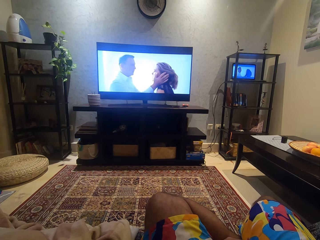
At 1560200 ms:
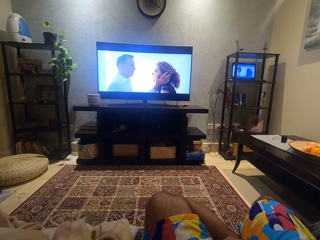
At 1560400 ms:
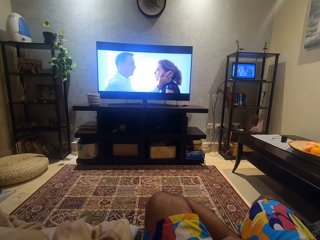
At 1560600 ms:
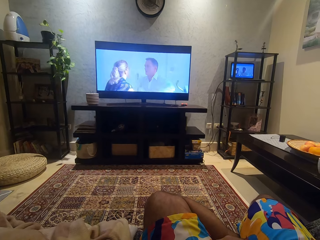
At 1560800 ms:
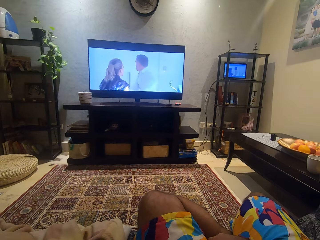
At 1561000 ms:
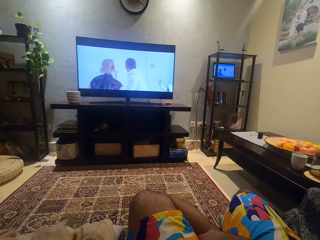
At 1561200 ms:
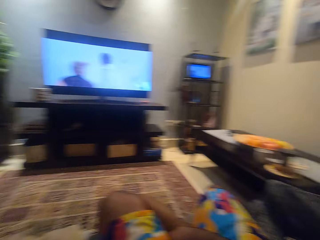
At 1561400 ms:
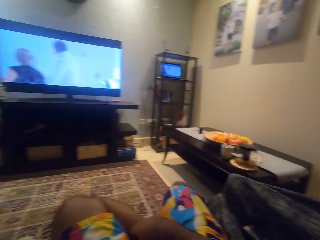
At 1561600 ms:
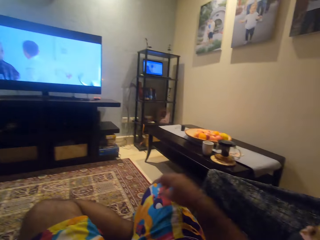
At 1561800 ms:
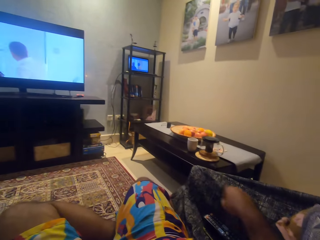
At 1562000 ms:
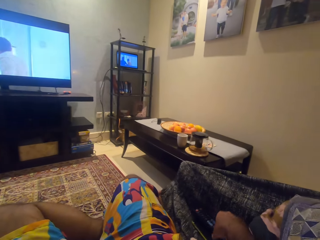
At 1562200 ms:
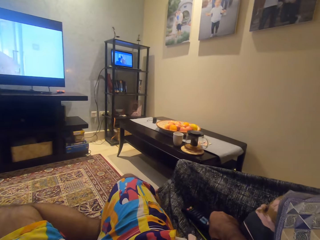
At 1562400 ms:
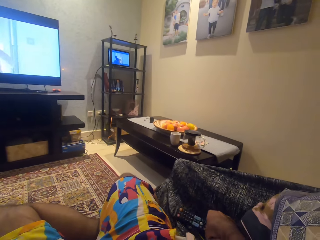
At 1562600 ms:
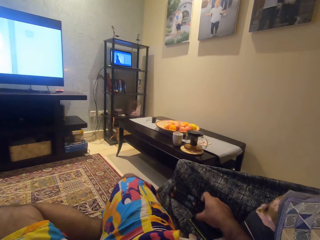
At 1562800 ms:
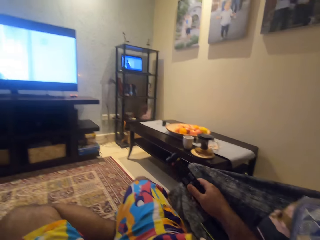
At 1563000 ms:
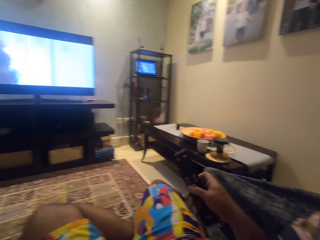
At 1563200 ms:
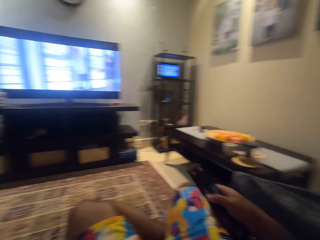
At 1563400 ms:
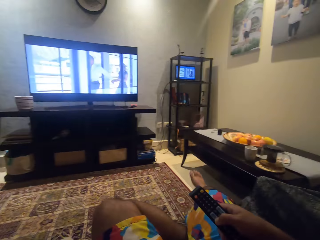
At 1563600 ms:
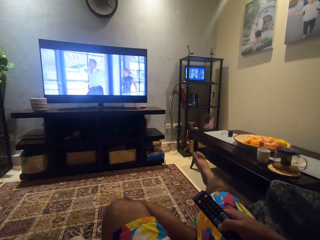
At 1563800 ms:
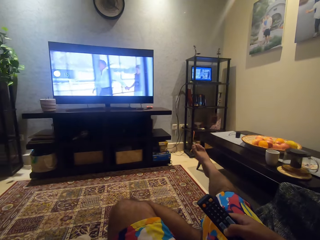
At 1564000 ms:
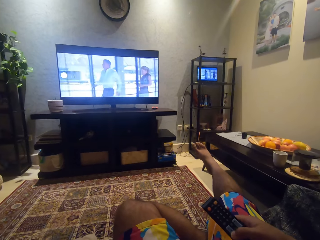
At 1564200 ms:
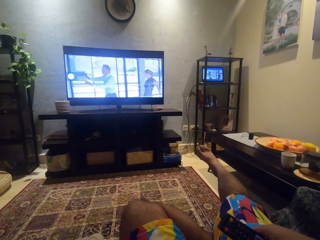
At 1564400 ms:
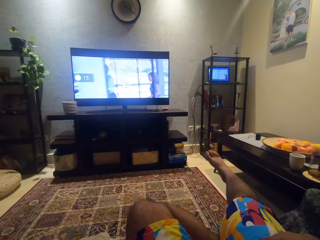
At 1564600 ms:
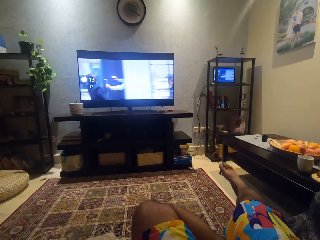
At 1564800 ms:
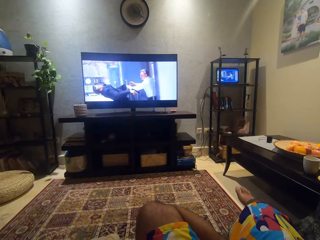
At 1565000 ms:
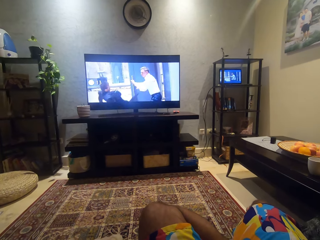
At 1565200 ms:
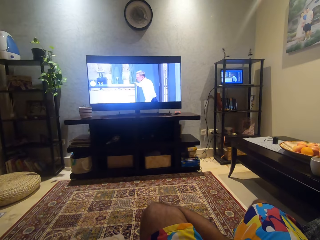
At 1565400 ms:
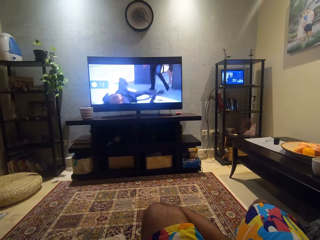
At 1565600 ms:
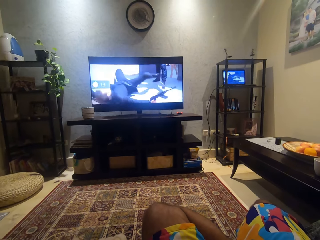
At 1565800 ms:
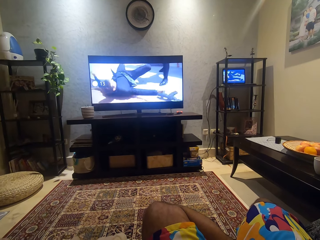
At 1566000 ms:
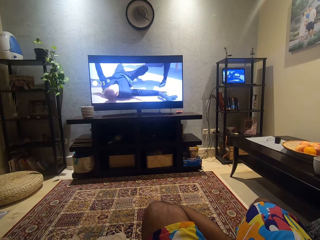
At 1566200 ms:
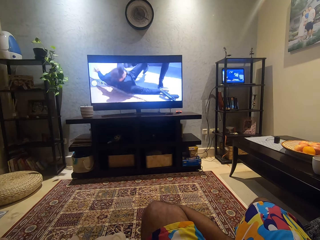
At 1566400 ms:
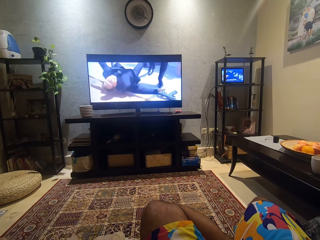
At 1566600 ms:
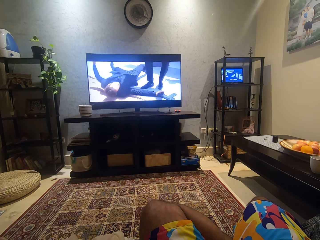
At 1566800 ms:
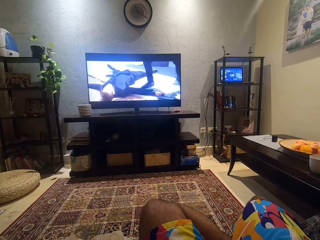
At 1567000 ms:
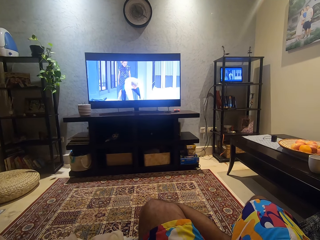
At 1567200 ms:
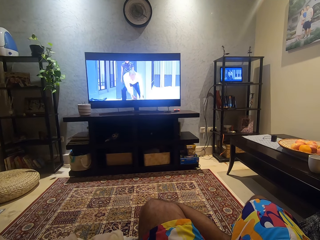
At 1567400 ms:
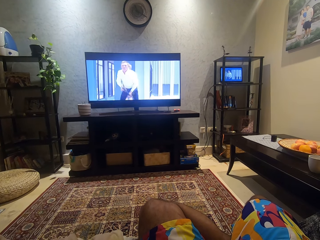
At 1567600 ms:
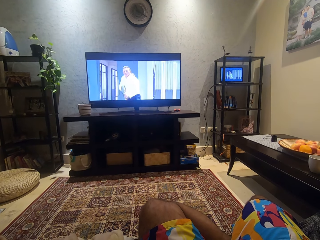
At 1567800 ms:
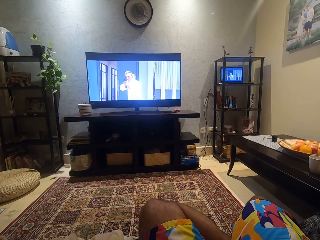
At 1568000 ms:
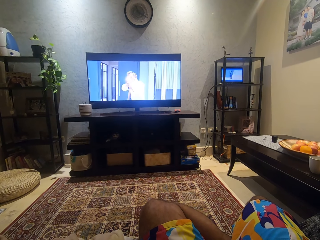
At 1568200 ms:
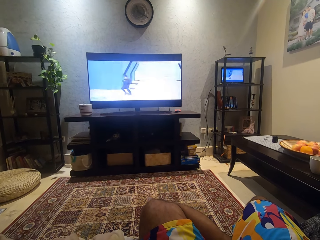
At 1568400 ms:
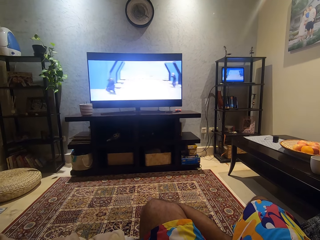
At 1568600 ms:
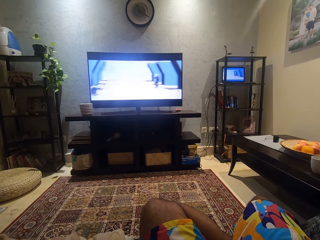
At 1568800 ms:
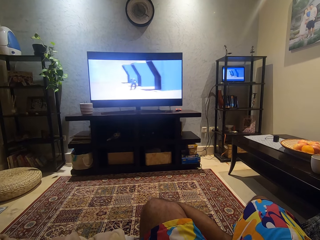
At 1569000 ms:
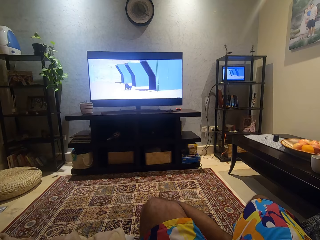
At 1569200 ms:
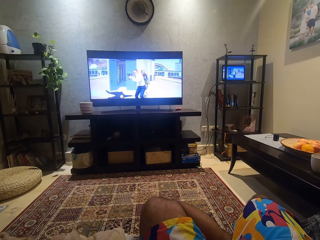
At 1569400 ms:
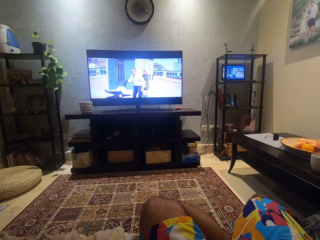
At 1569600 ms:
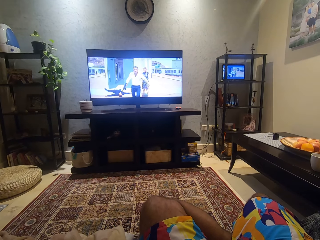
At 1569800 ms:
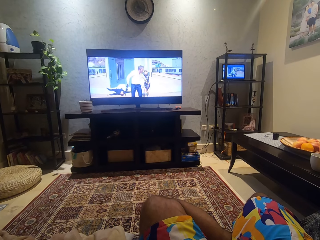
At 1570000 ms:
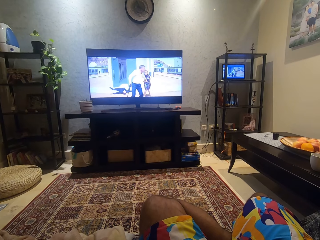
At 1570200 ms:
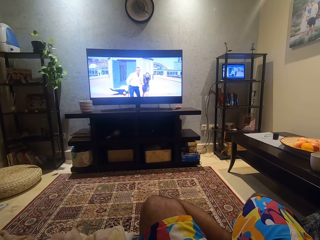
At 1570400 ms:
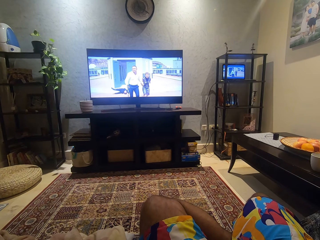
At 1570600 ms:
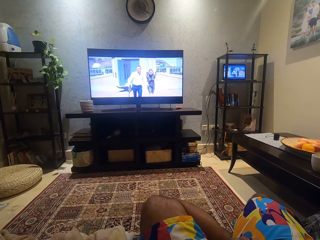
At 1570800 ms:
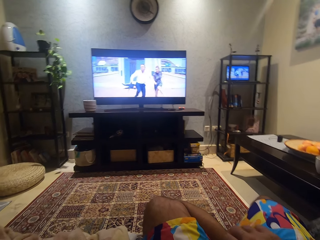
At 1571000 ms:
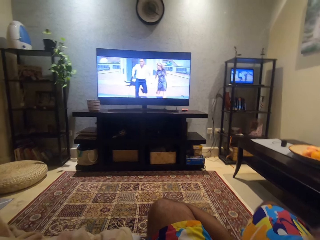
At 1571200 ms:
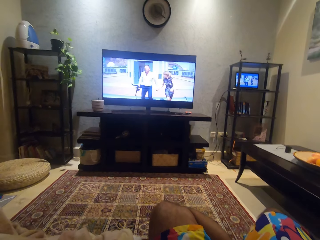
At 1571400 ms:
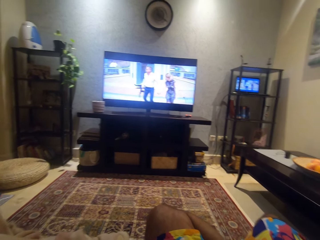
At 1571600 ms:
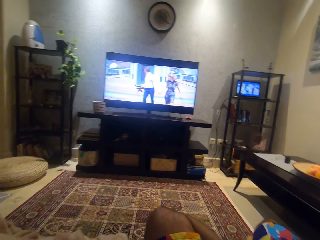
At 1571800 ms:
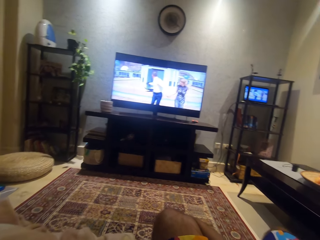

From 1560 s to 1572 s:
The camera wearer turns right. He picks up a remote from the chair with his left hand. He operates the remote with his right hand. He raises his leg. He drops his right leg on the floor. He watches a movie.

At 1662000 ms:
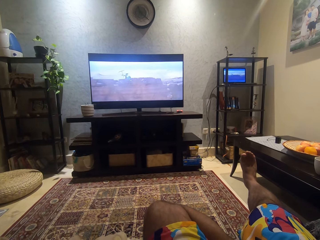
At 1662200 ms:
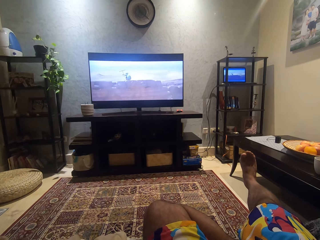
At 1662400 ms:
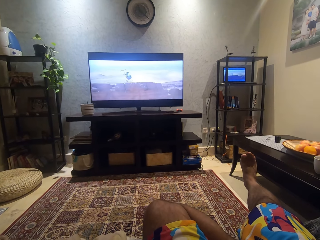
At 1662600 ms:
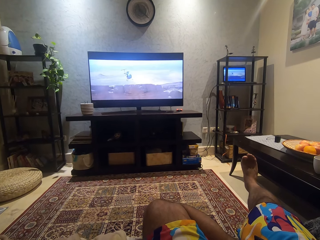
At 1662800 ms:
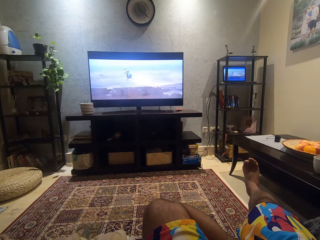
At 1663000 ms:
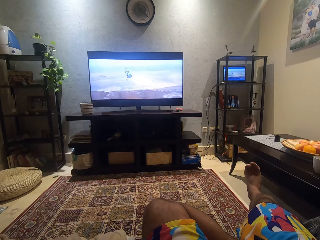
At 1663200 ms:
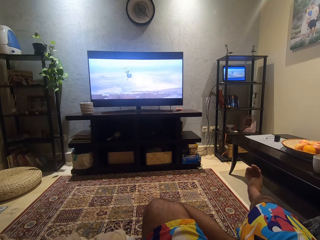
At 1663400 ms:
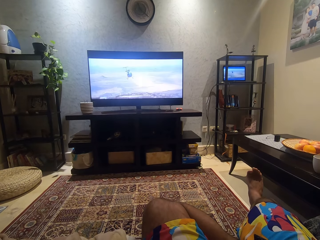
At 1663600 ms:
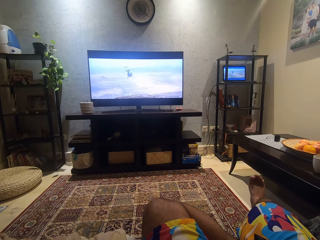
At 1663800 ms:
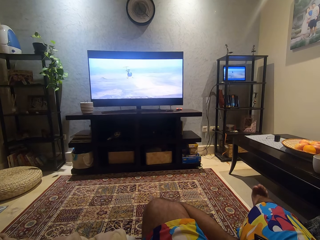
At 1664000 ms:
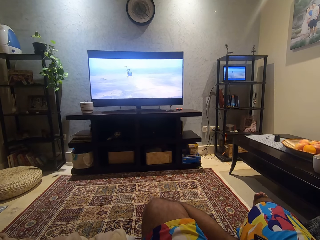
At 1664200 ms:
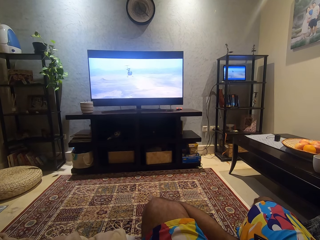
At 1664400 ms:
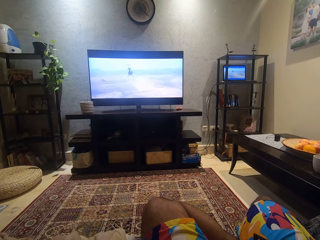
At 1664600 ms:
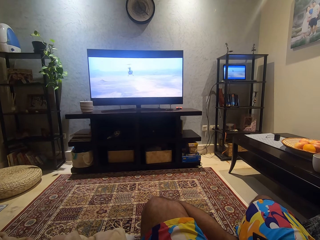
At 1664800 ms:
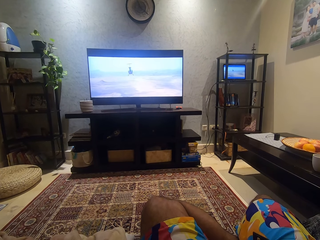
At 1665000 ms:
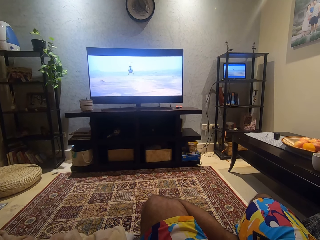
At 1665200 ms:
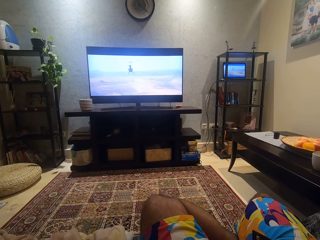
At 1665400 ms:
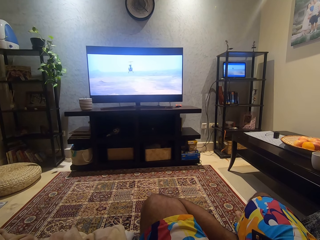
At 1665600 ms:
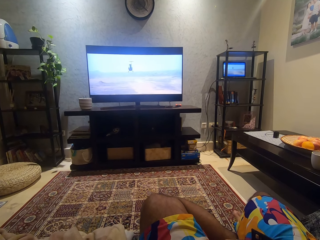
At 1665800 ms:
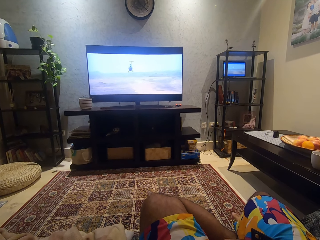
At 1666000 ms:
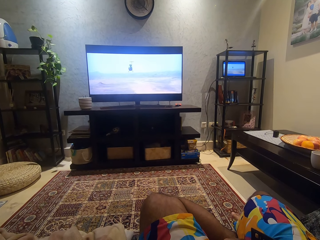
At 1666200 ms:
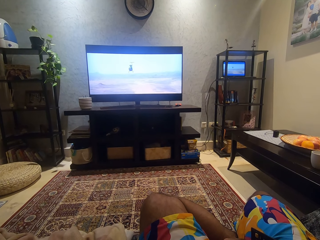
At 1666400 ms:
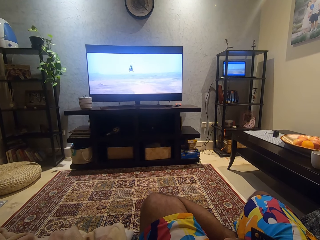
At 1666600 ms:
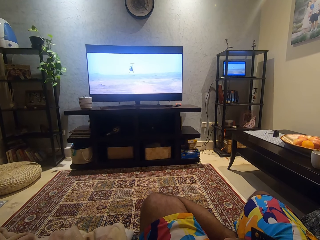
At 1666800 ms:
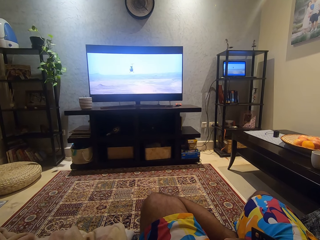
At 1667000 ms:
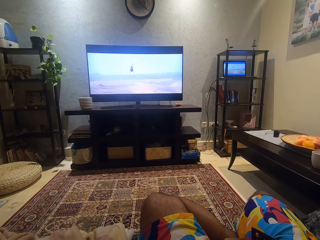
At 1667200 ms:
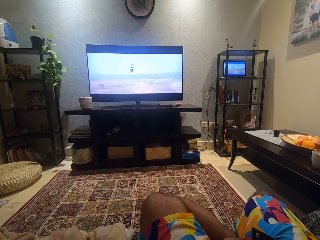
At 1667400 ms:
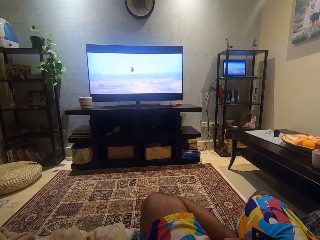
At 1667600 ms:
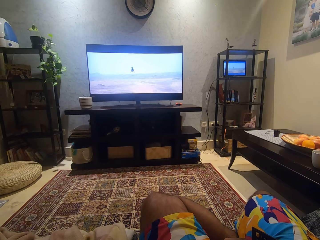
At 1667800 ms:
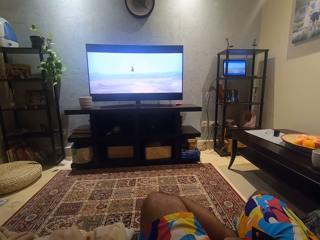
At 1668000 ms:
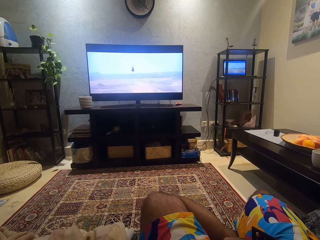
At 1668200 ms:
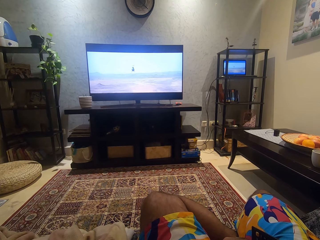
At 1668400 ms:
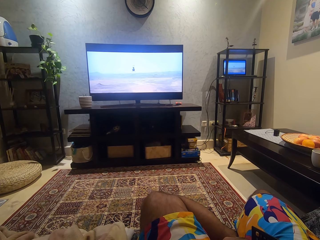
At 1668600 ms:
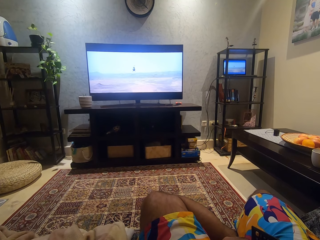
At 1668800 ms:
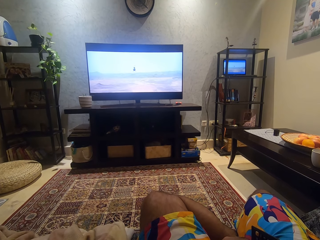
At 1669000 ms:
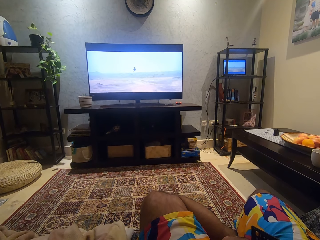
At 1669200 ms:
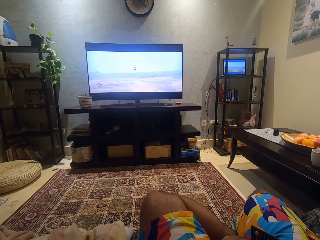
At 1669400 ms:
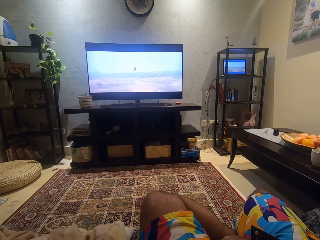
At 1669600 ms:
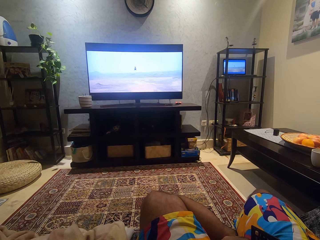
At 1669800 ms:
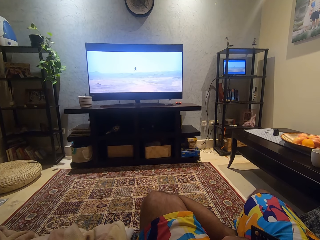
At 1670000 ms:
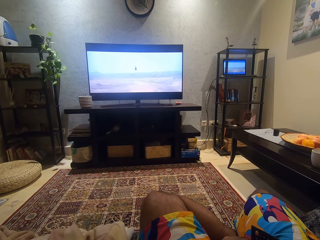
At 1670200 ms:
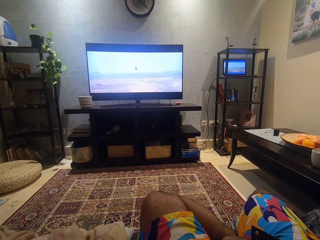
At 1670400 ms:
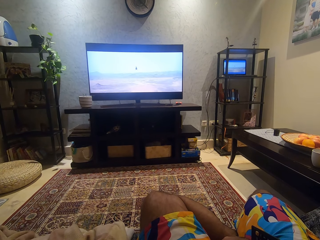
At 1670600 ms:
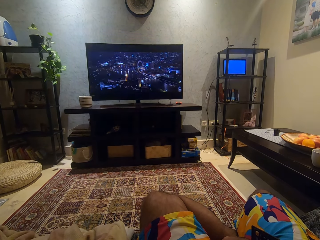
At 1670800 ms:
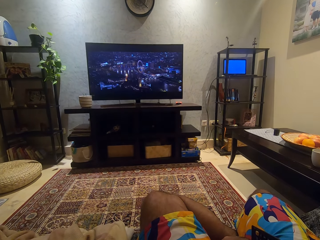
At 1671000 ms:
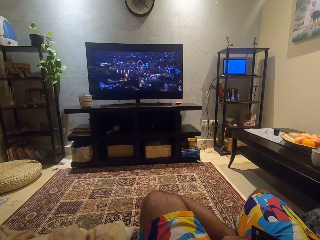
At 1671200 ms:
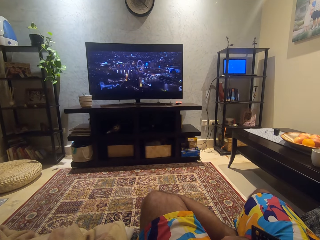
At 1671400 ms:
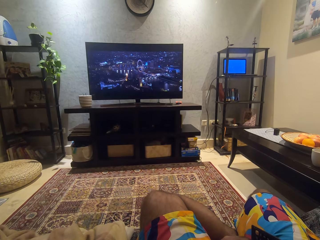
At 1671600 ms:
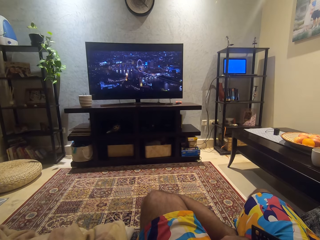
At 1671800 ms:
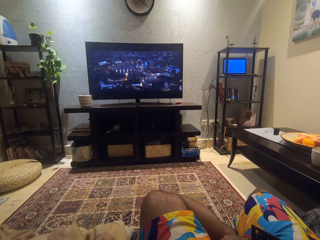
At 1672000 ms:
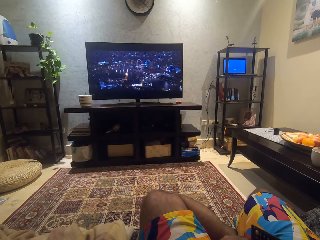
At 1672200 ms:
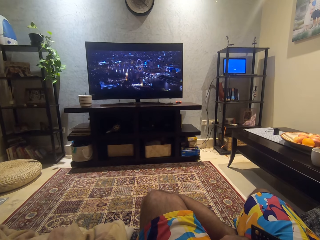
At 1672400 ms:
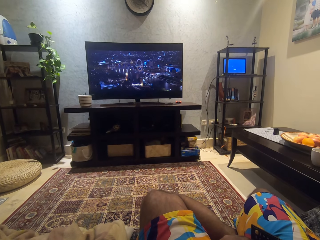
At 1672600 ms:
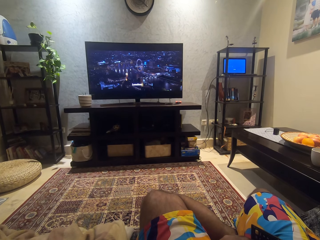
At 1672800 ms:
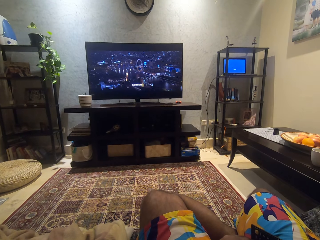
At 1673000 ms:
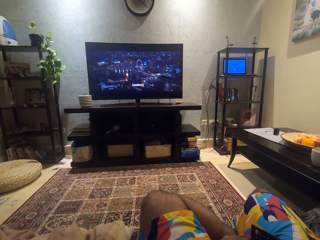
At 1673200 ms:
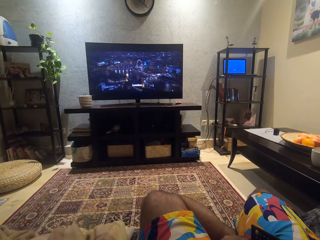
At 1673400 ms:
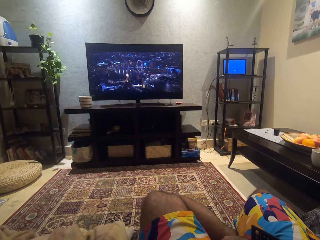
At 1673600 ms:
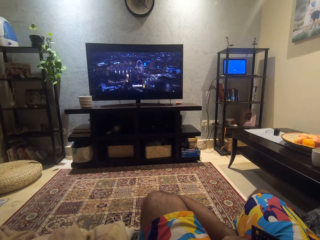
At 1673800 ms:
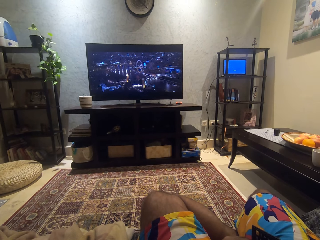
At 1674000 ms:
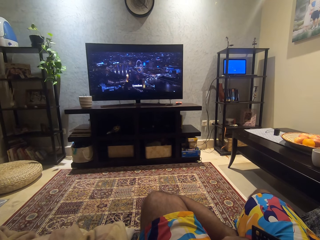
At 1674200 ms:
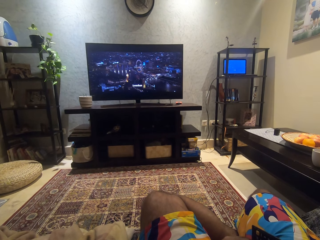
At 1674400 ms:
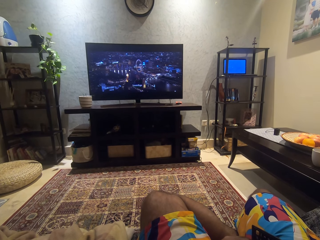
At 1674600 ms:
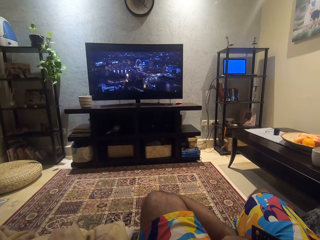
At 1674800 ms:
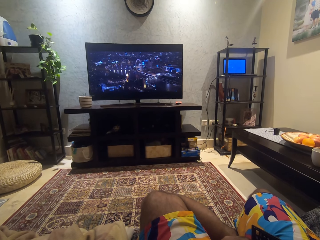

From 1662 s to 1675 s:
The camera wearer lowers his leg. He watches a movie.
